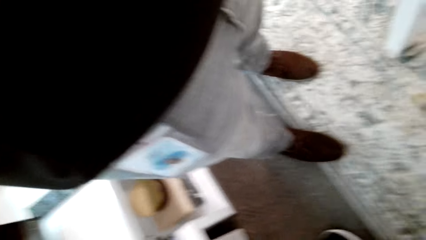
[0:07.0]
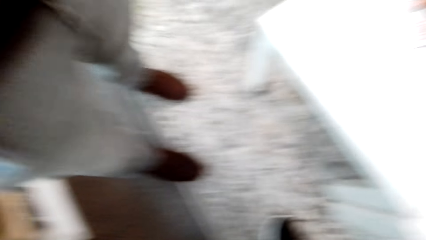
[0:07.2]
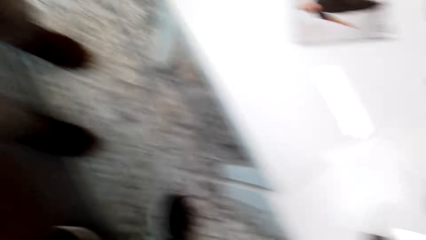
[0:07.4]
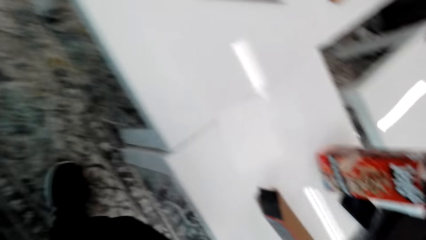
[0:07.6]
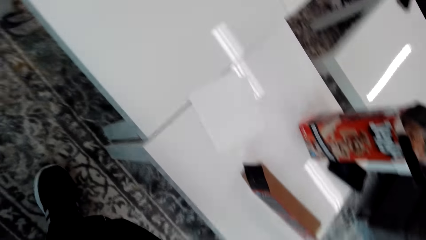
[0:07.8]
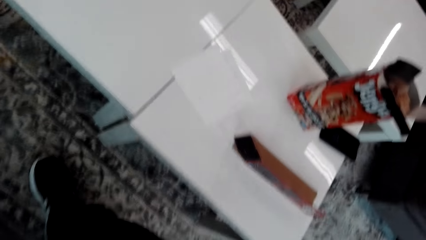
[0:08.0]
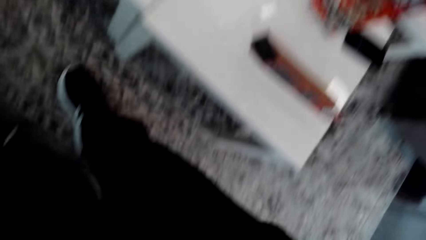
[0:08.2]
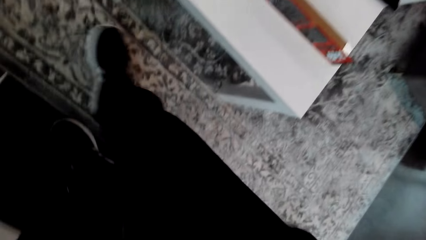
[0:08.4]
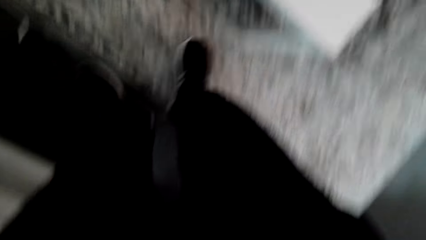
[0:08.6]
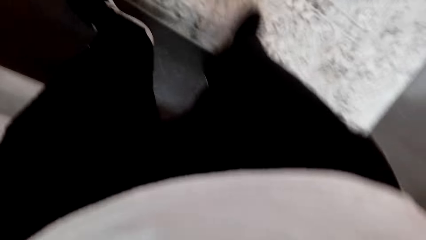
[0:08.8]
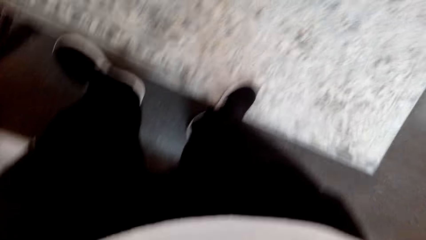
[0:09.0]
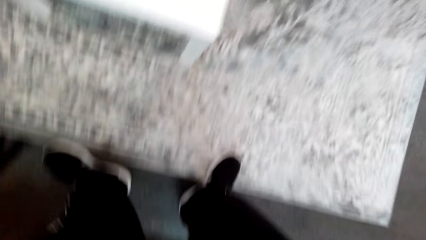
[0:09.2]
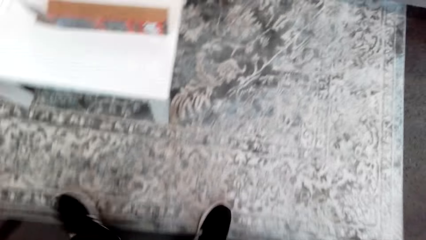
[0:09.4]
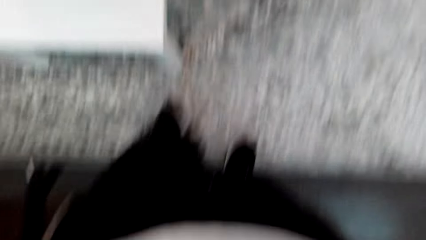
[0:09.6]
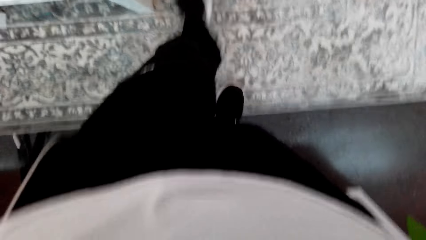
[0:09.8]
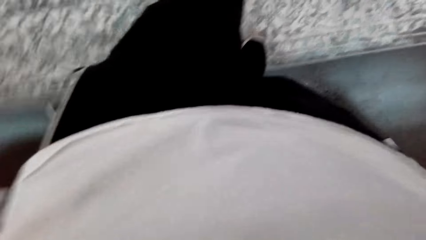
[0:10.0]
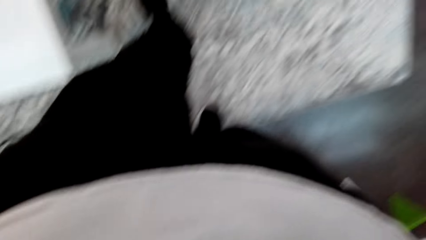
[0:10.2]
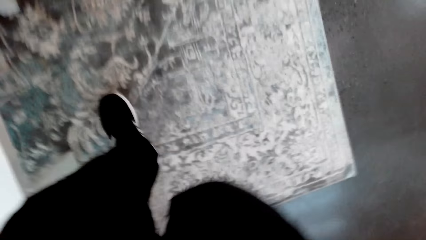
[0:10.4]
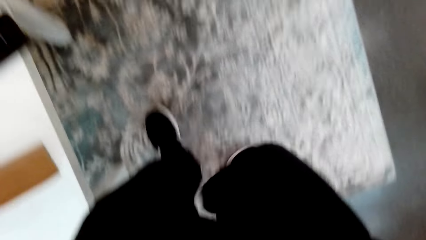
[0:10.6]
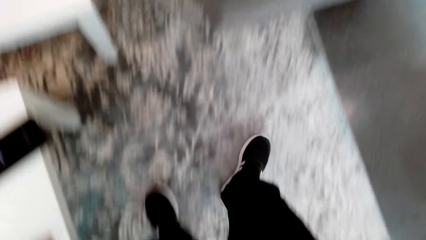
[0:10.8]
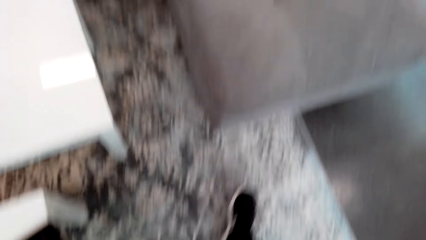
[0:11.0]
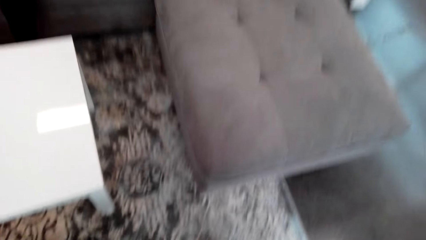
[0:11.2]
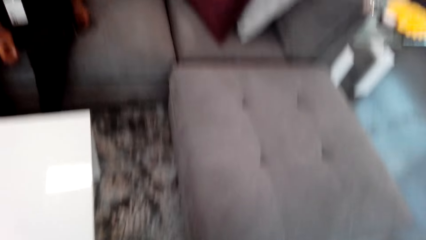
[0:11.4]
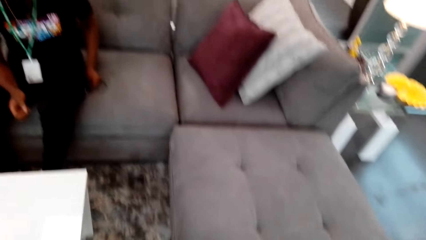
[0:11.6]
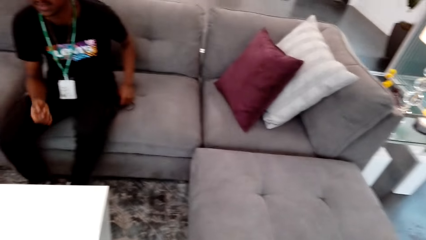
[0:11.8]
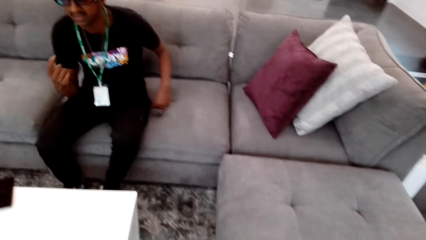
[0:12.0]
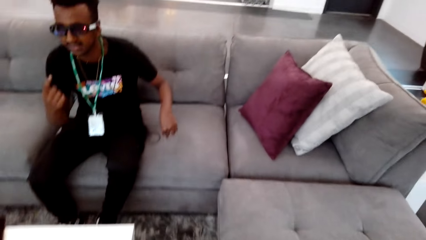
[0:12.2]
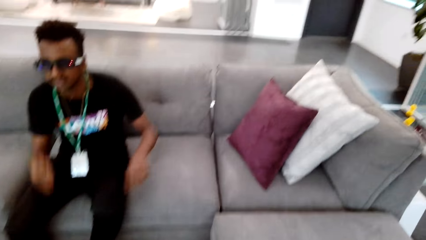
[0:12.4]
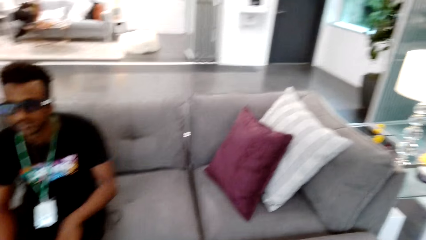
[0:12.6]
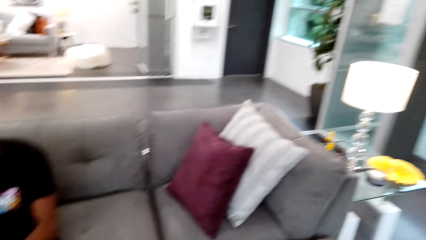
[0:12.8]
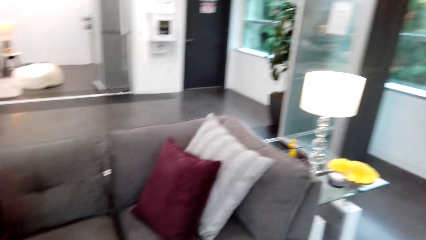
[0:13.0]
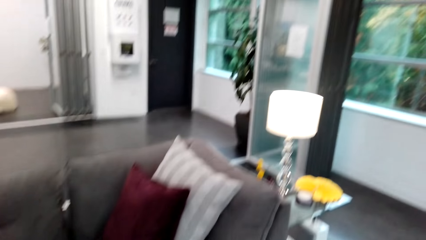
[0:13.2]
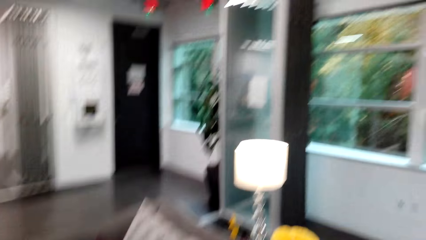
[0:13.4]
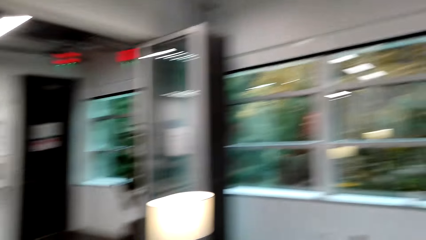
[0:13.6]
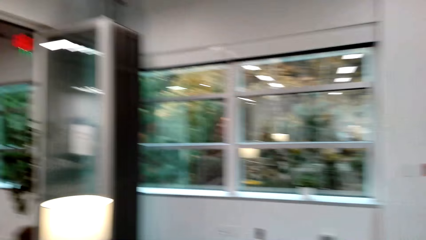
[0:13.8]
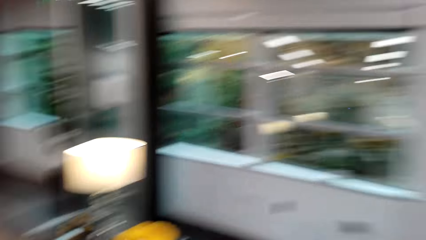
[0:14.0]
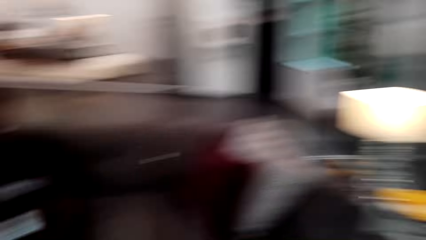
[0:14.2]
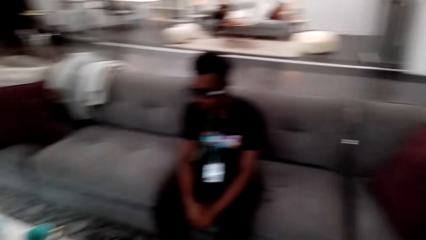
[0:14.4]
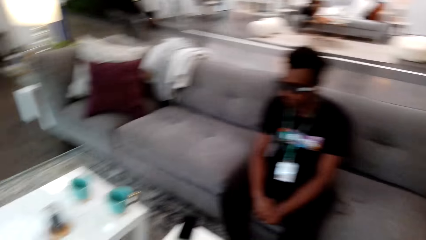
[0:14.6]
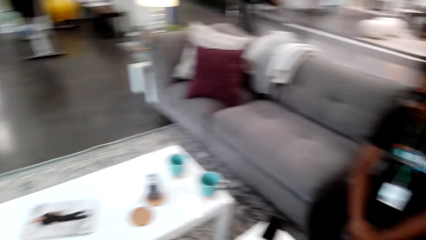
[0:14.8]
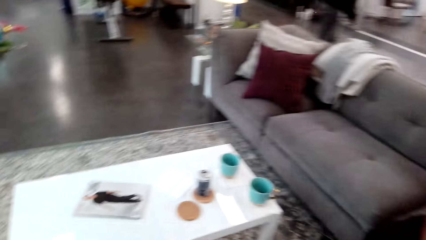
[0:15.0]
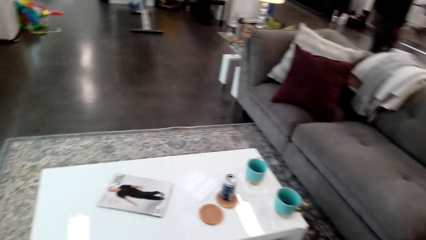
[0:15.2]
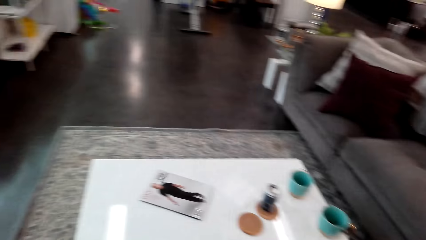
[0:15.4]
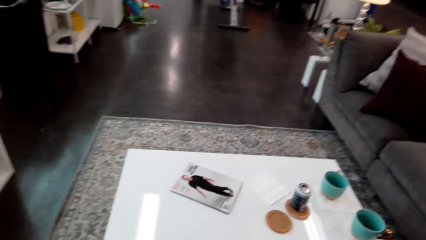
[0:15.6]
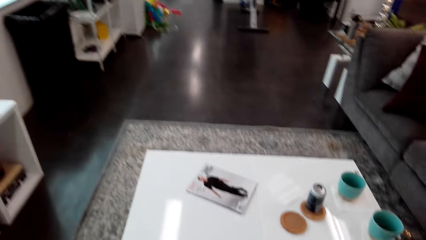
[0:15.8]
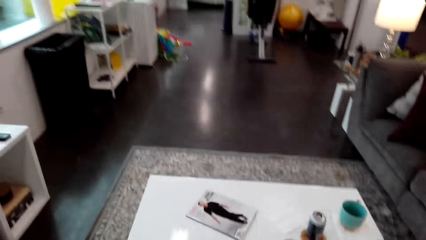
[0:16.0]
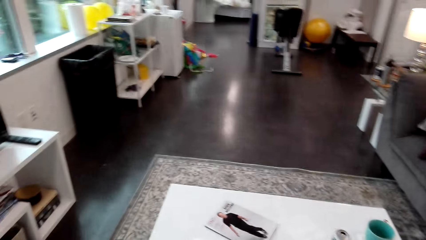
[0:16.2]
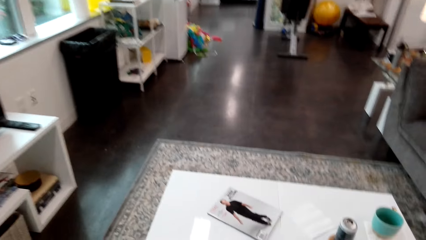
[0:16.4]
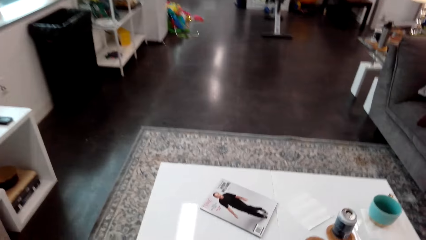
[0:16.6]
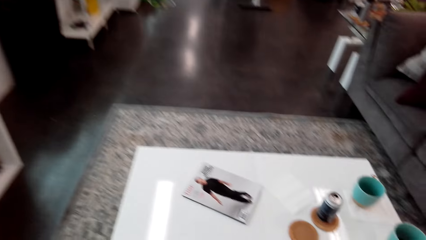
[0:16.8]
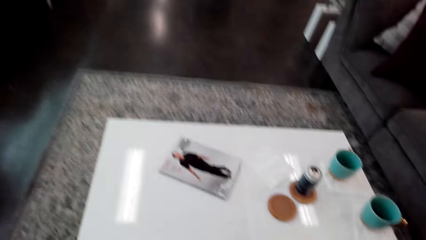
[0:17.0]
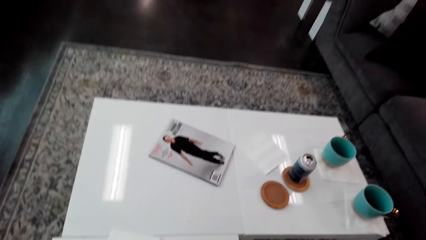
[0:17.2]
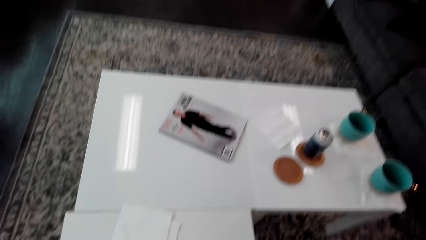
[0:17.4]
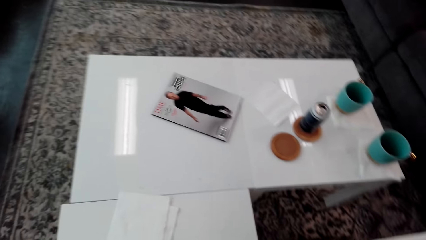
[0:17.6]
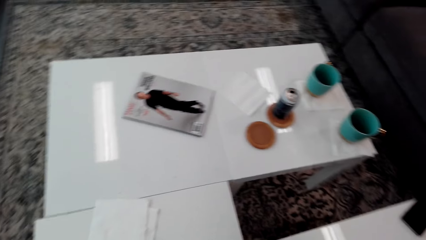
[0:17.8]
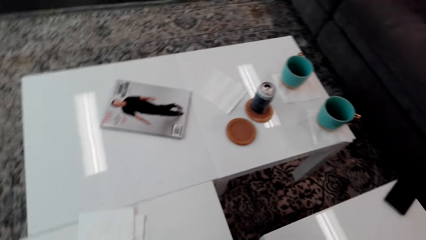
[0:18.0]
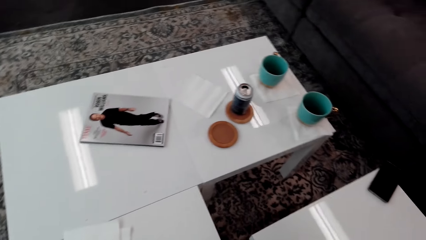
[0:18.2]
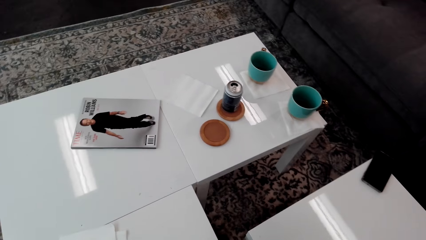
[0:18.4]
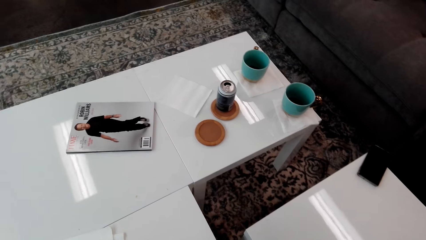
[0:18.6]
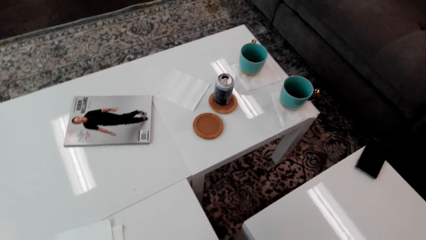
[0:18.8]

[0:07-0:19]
The camera wearer walks around. A person interacts with the camera wearer. The camera wearer moves around.

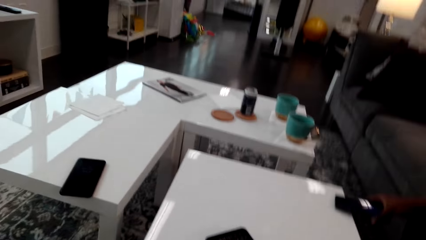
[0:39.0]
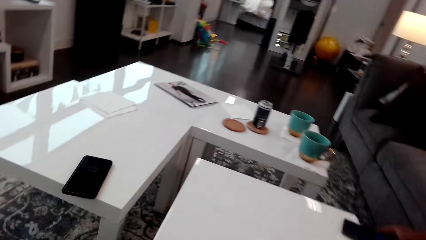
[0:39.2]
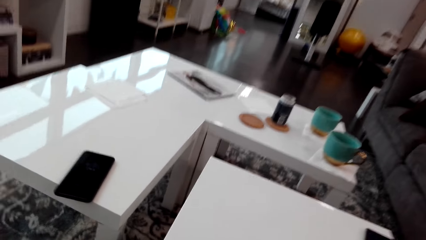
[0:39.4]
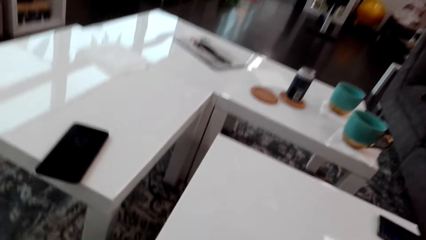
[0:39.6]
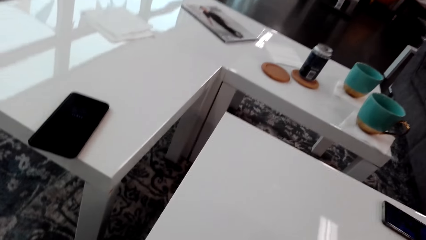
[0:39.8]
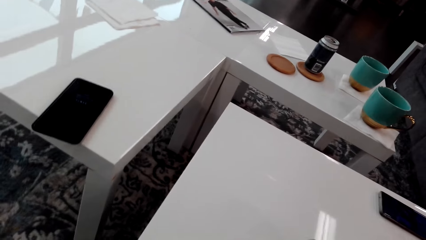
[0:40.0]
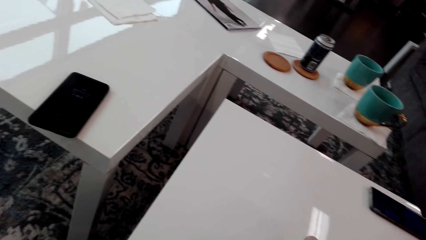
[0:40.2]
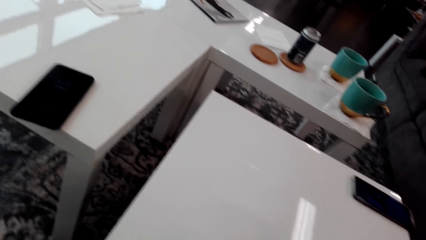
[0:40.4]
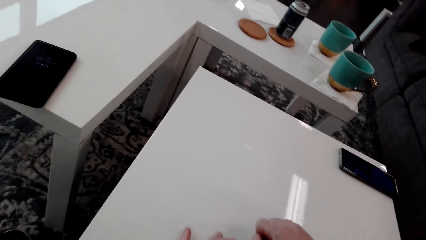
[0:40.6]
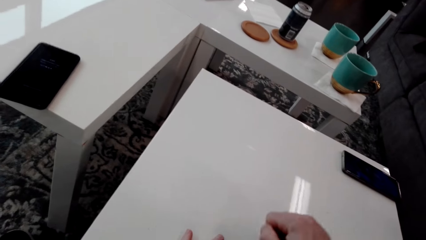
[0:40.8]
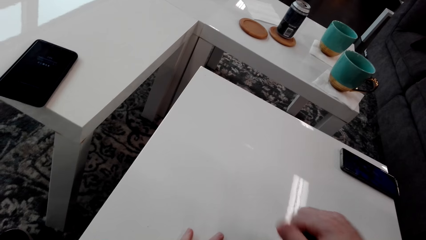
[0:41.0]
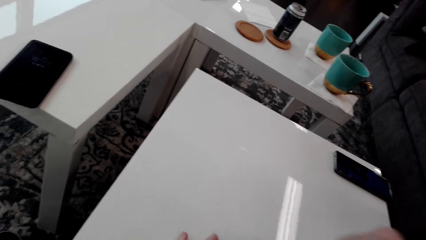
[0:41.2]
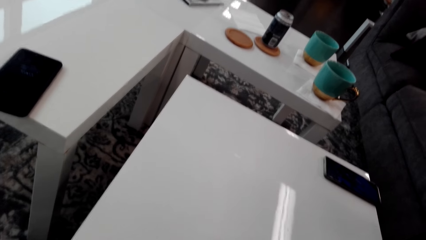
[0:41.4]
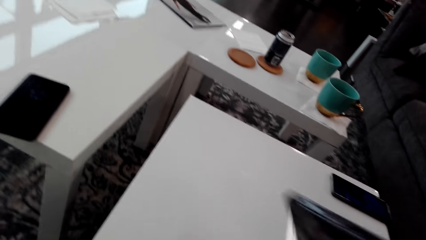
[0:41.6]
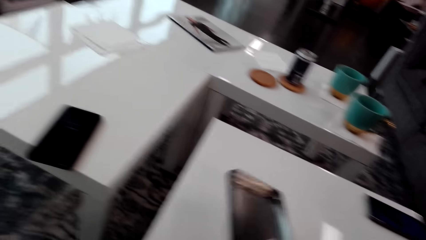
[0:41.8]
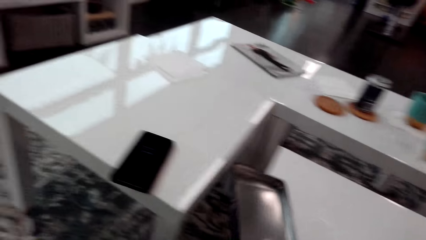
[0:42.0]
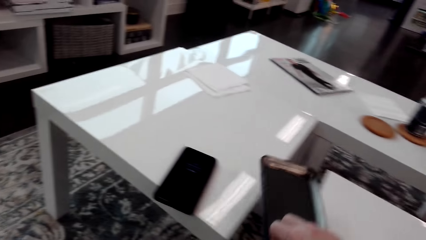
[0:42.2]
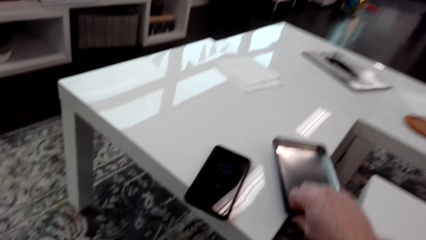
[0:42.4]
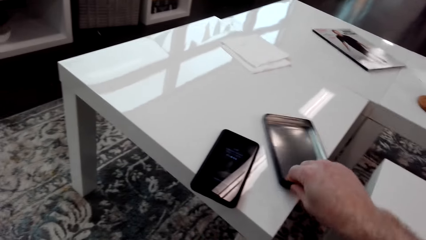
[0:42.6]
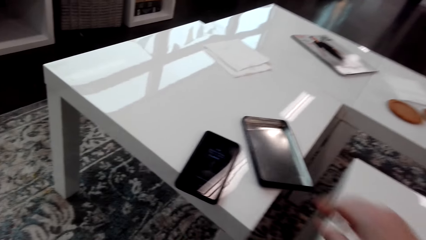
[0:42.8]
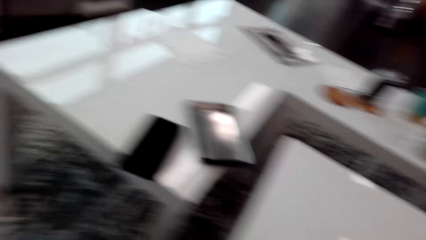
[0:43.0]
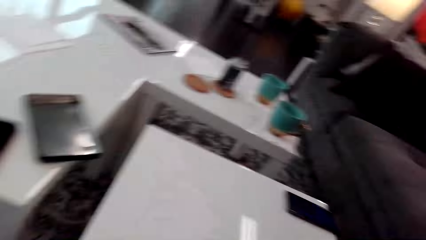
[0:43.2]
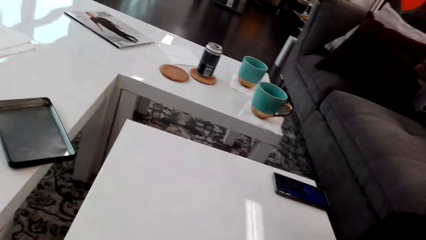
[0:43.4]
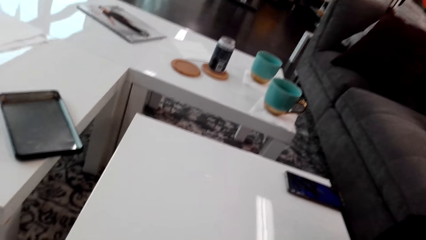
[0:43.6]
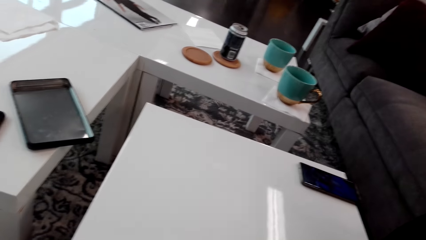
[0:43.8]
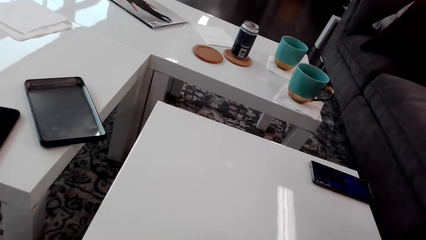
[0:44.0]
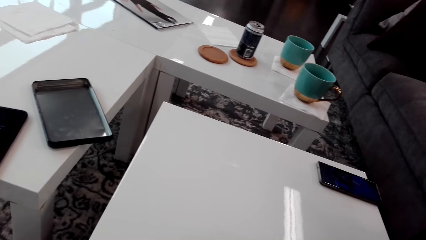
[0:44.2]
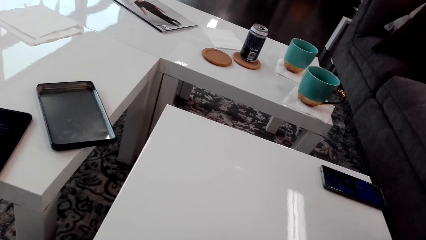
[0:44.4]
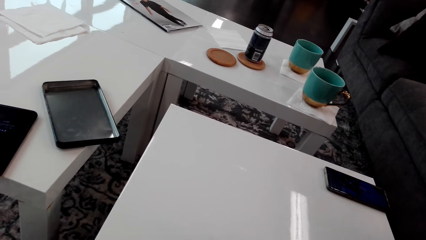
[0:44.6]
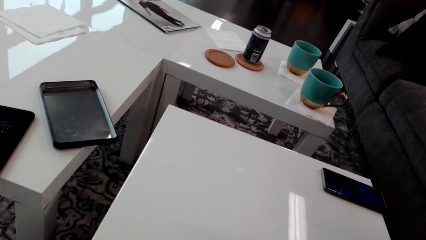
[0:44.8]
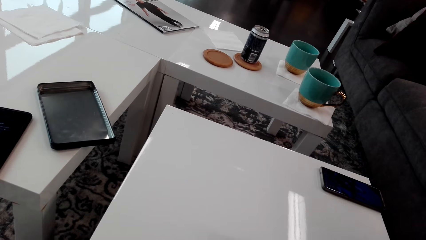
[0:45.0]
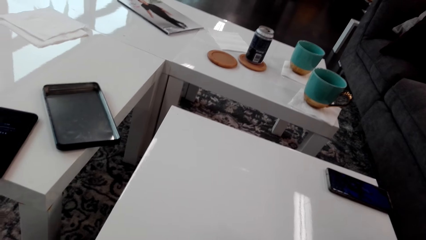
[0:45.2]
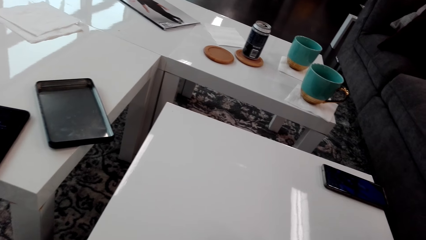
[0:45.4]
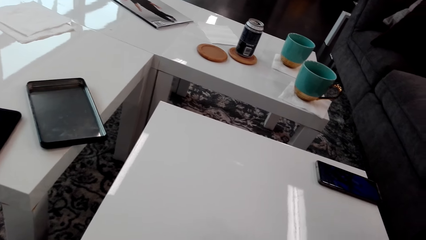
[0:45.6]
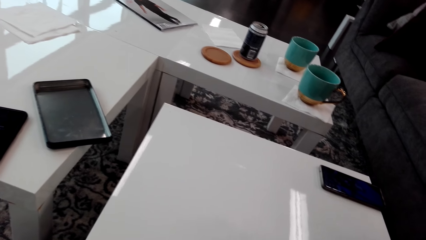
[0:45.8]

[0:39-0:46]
The camera wearer moves a hand. They place the container on the table. They look around.
